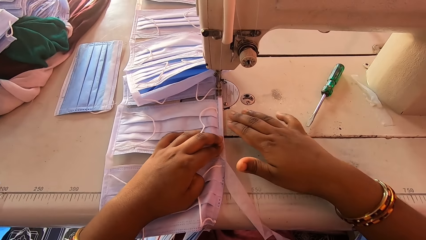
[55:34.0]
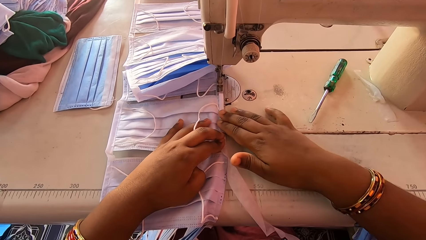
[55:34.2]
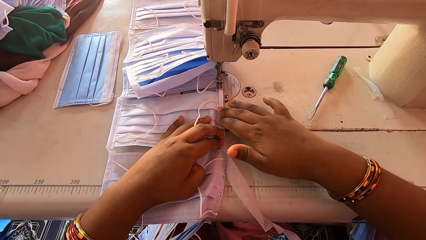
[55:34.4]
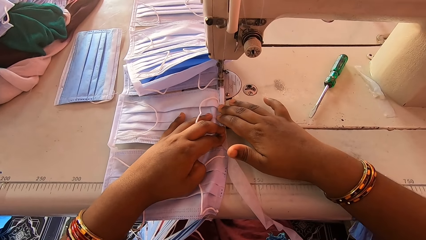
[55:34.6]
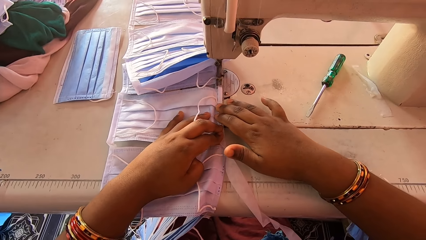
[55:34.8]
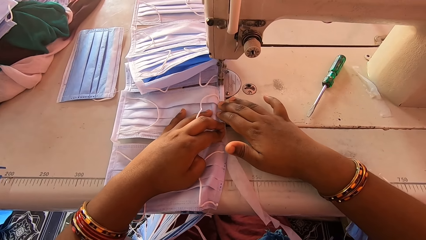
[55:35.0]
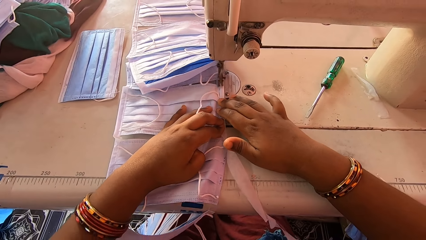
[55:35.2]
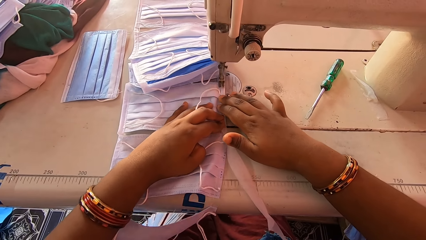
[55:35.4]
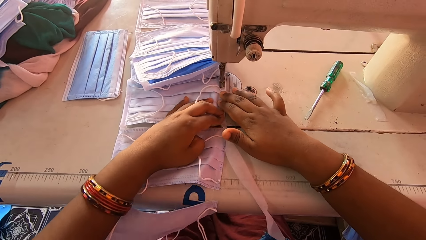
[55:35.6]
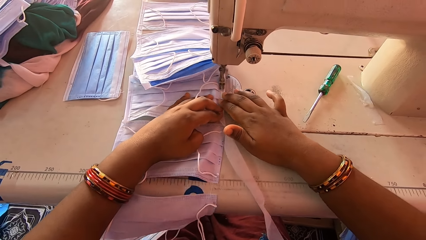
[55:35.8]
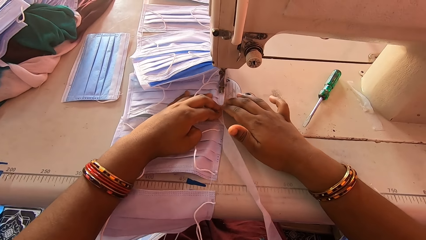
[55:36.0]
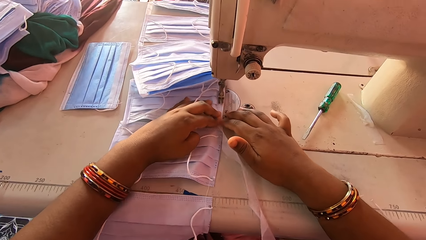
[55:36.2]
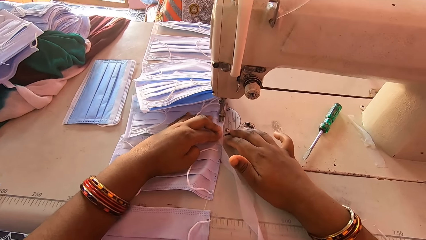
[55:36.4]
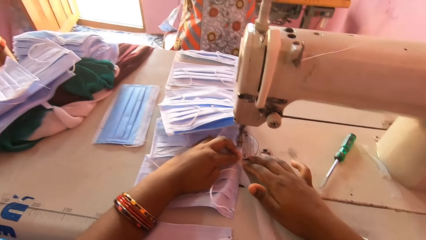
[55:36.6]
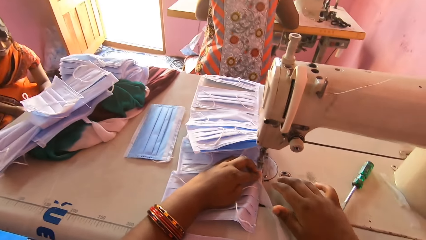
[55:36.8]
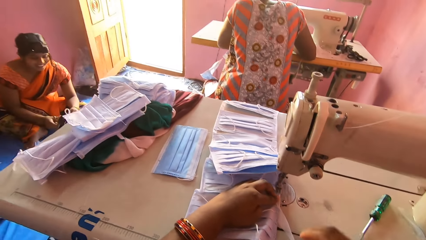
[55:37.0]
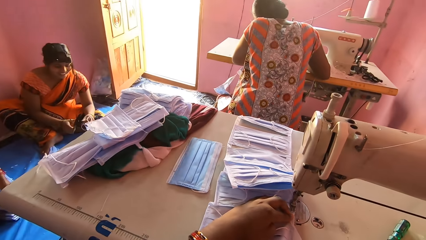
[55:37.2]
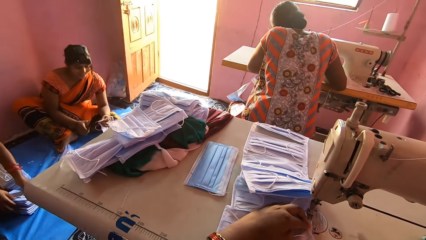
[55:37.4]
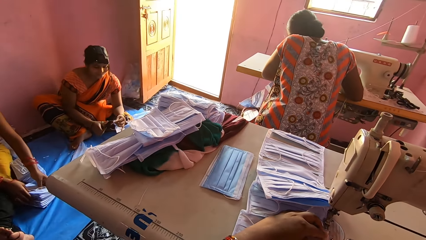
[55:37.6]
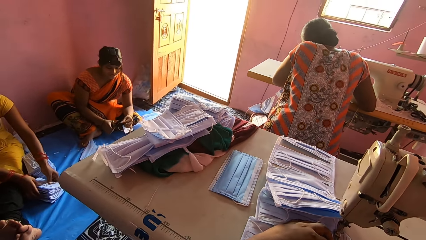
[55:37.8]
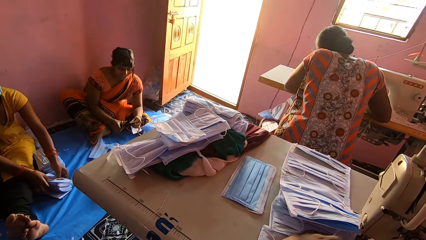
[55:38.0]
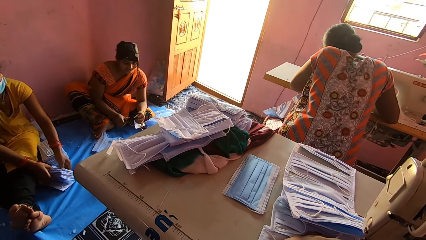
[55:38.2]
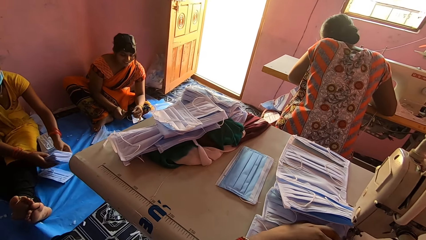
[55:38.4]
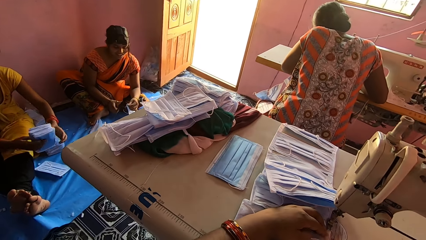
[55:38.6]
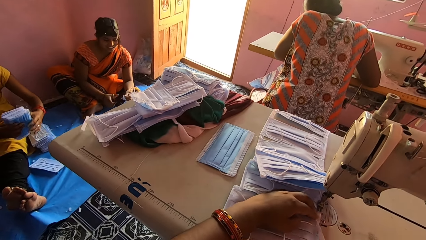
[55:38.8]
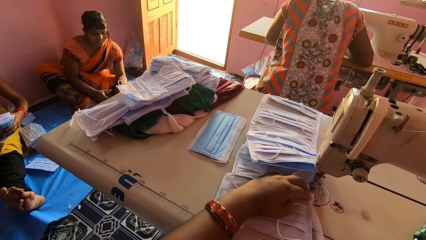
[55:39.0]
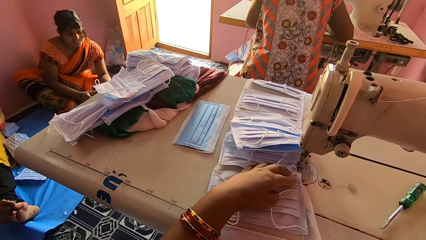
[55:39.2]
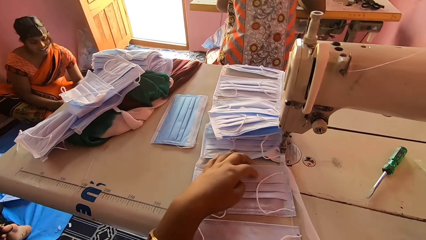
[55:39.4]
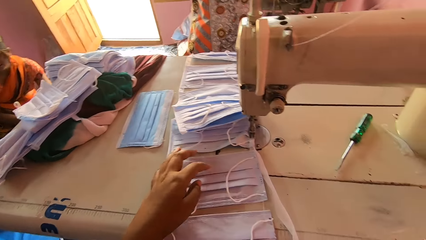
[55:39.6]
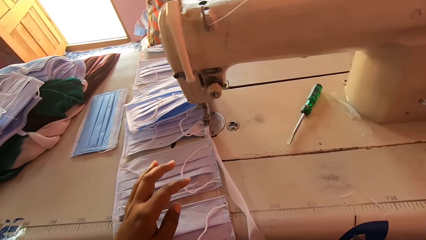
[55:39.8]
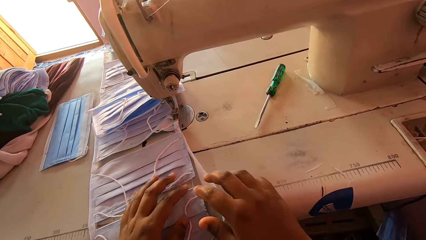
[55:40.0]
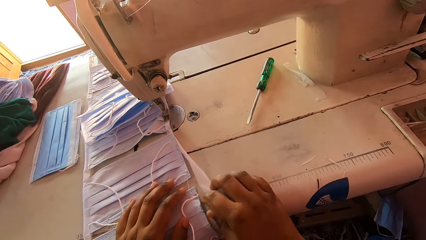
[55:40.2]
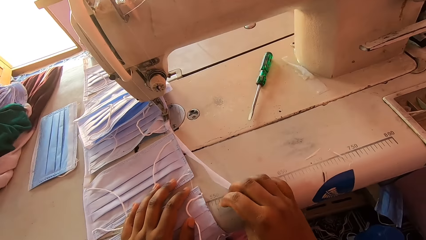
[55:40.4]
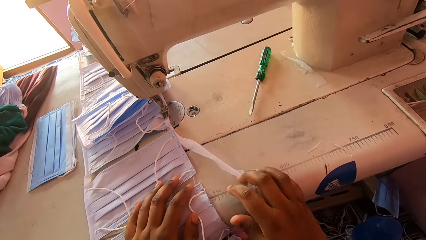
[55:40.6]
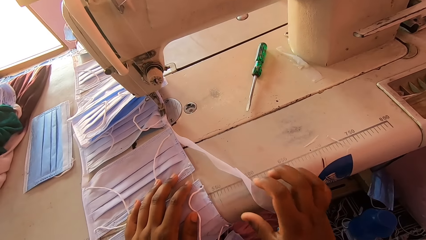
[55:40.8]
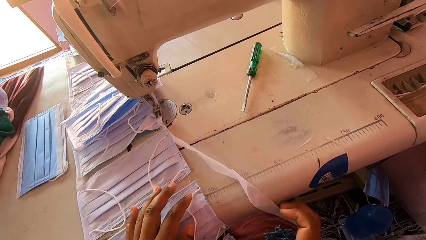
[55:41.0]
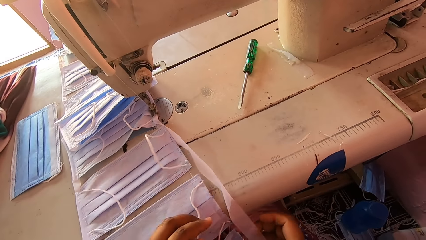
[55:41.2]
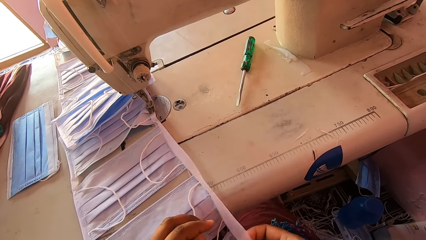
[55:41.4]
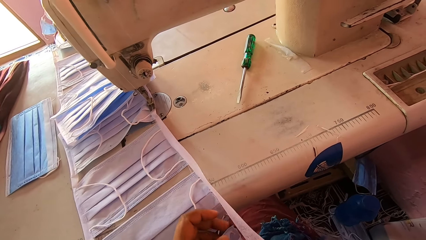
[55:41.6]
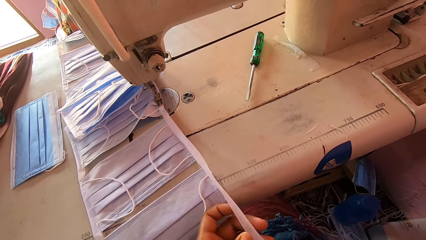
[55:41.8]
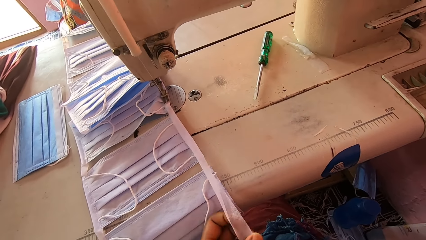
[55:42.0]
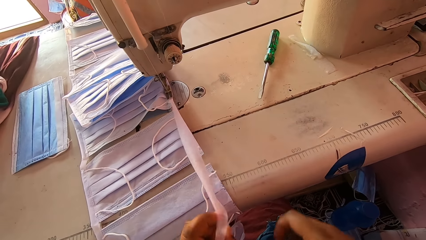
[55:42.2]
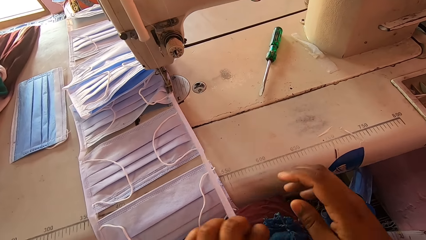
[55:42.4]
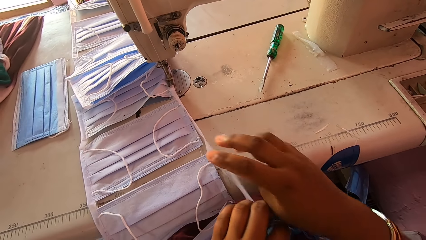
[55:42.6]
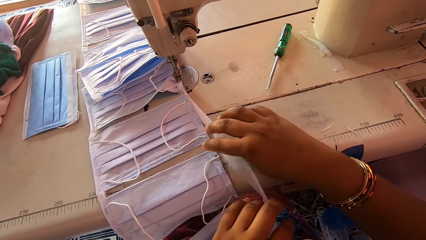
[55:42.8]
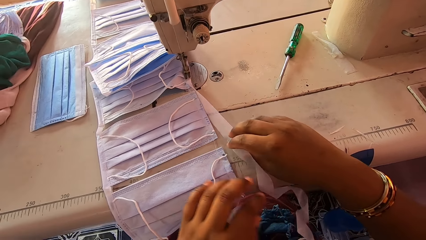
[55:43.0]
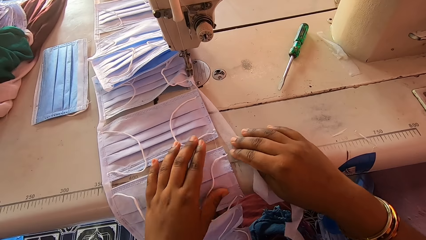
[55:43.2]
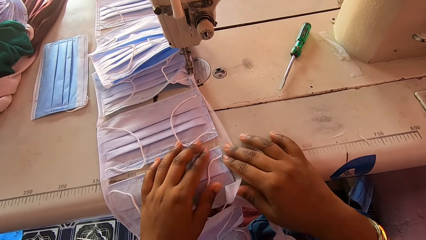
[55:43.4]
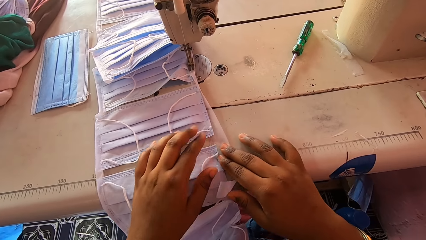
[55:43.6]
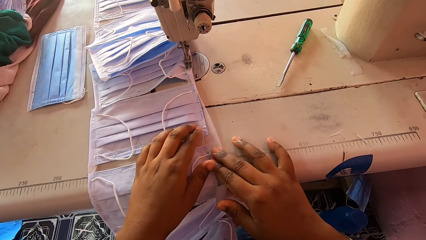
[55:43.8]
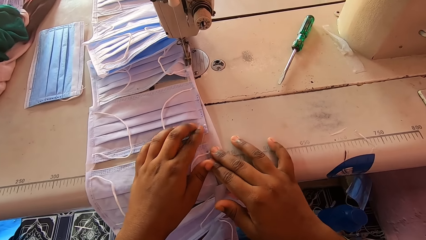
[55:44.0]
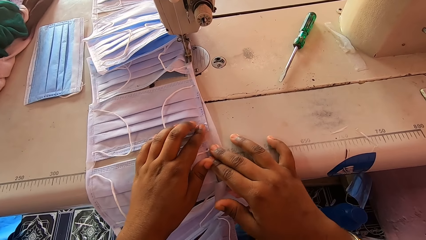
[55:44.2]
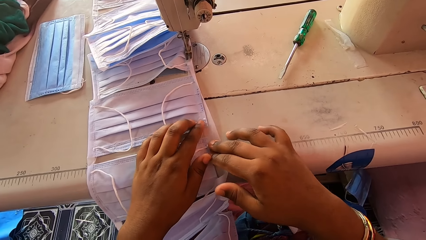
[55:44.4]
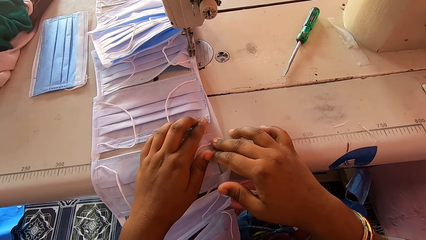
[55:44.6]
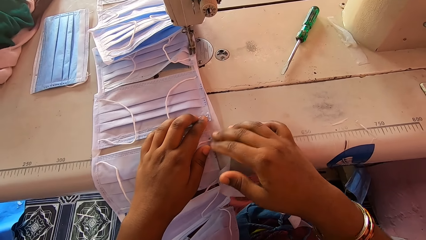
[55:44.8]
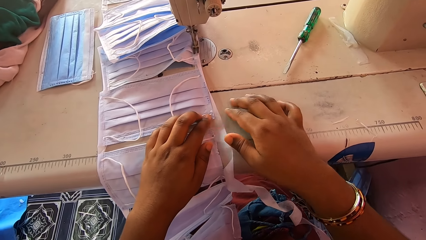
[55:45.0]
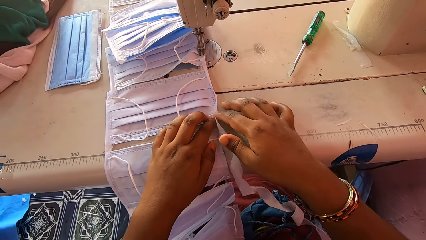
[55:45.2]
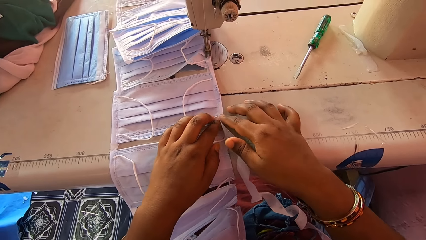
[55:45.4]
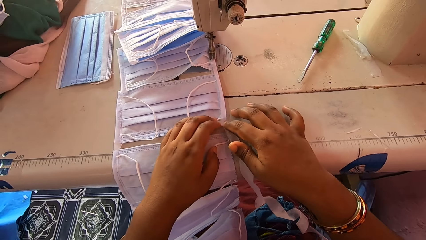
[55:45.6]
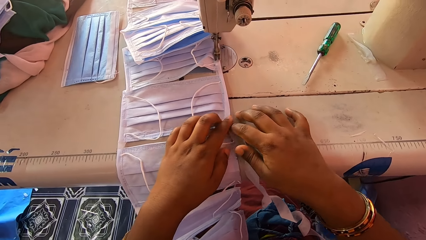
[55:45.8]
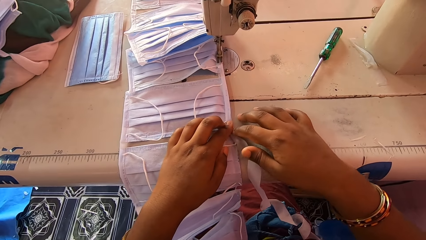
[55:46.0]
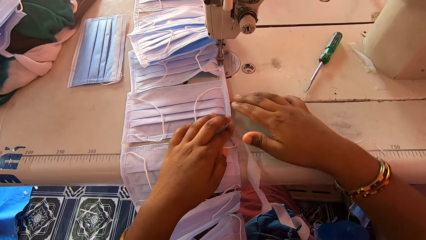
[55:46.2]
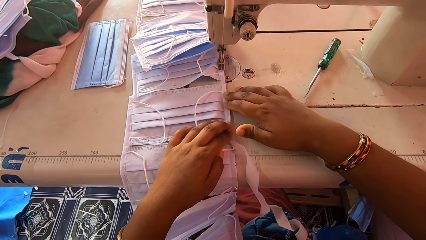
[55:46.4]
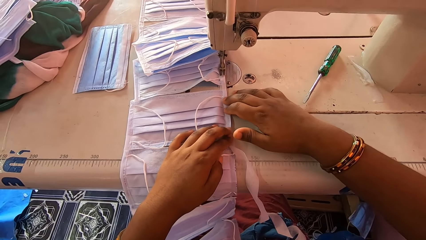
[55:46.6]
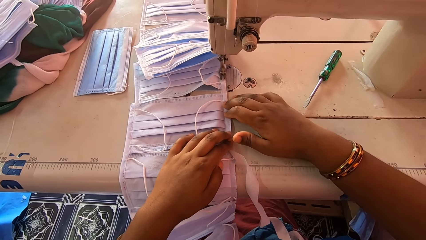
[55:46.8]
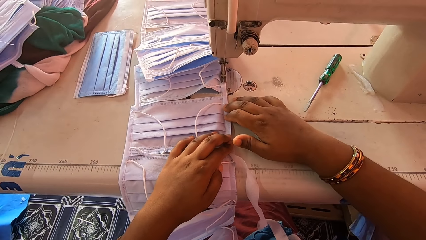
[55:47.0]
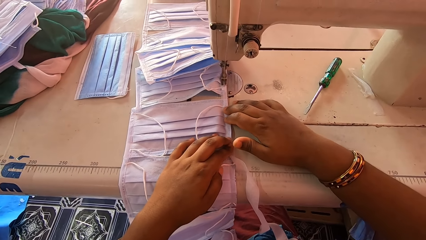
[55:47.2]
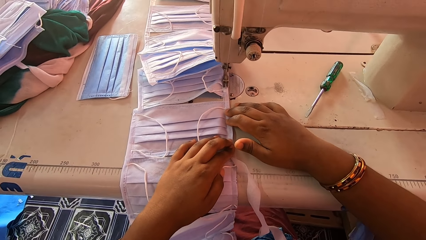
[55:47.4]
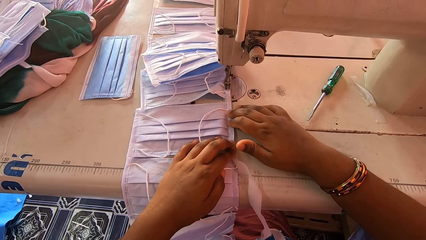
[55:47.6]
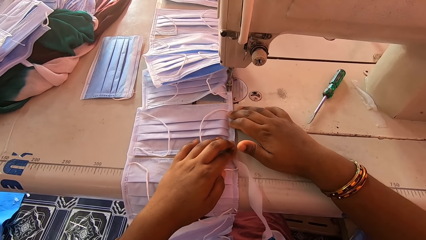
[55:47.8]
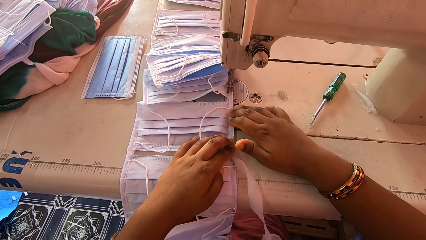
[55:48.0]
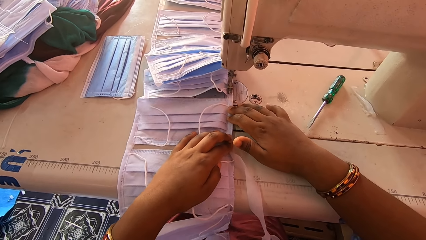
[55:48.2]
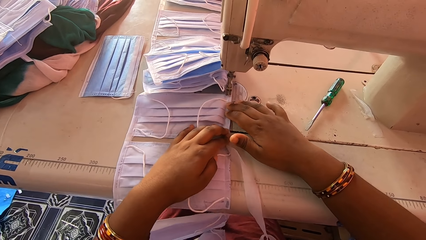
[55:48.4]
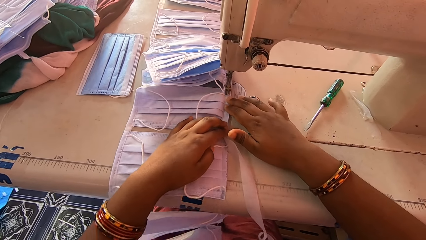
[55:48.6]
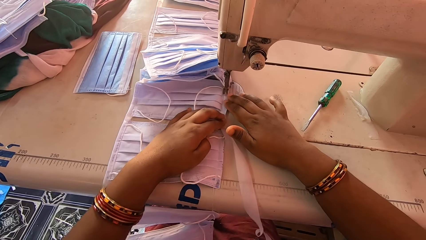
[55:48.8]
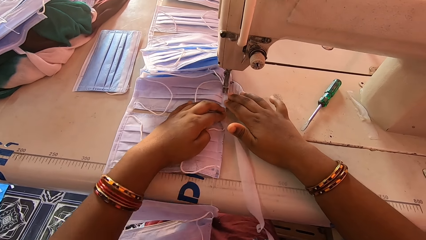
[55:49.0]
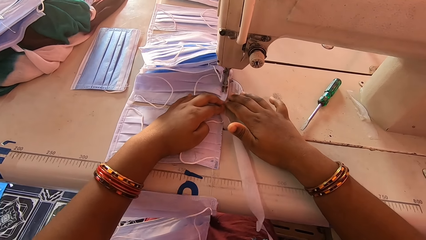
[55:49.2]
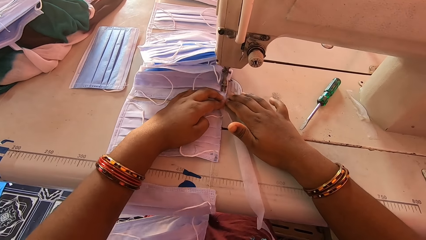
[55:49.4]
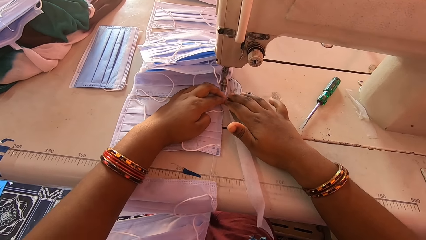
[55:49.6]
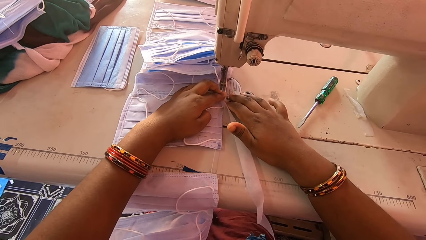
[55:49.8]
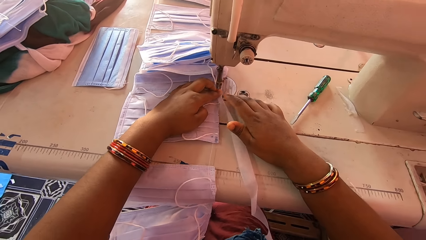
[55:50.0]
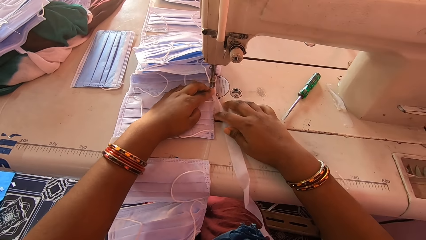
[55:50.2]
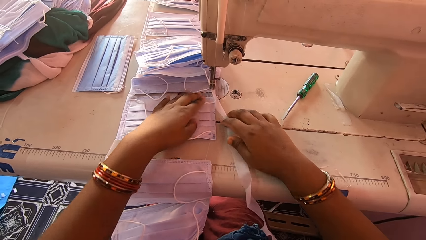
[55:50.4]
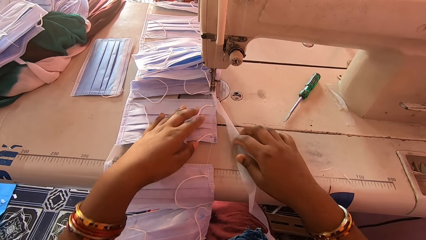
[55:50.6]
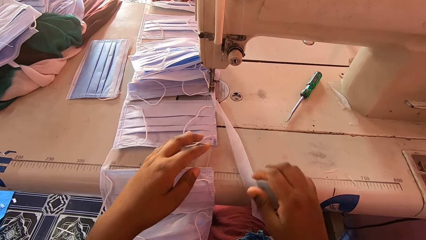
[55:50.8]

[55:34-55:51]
The camera wearer sews the cloth mask with a sewing machine. They hold the machine with both hands. They look at a person. They align the mask with both hands. They sew the cloth mask with the sewing machine.
